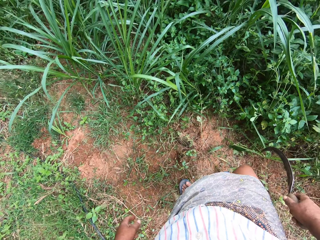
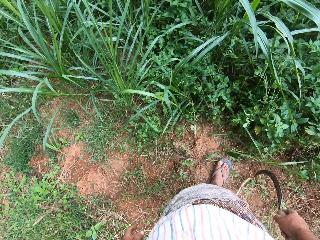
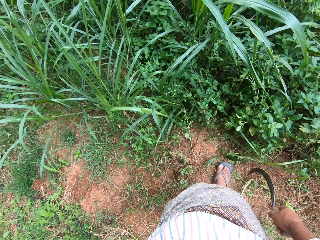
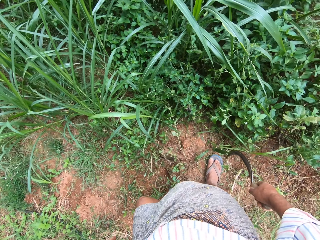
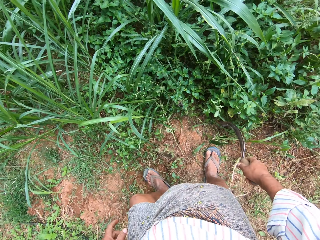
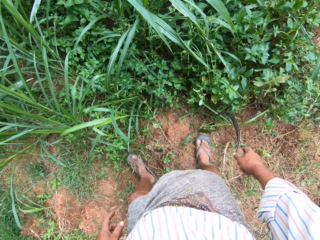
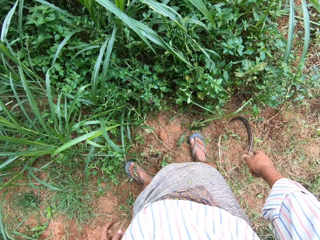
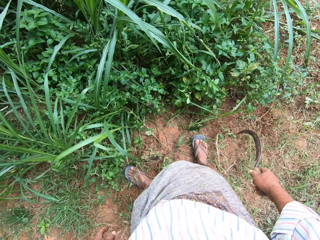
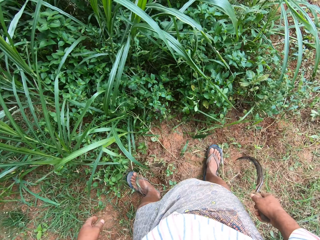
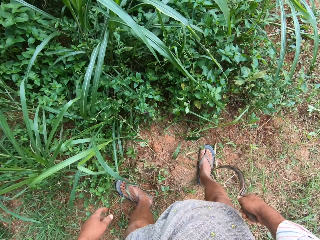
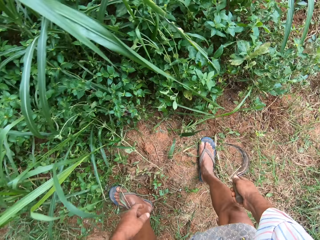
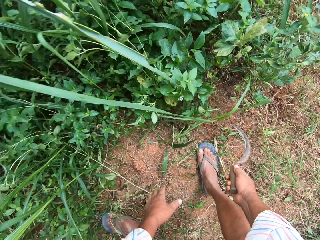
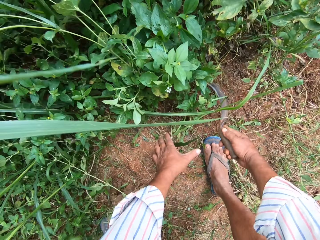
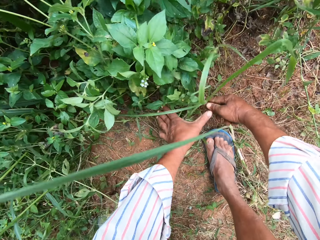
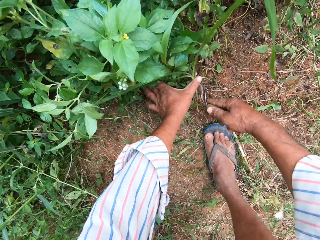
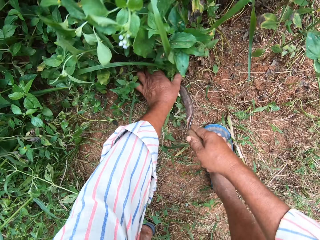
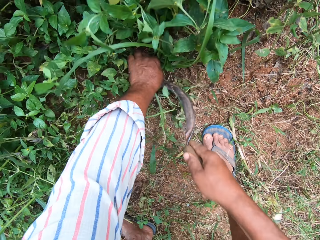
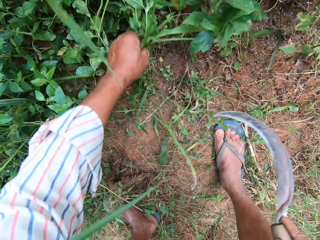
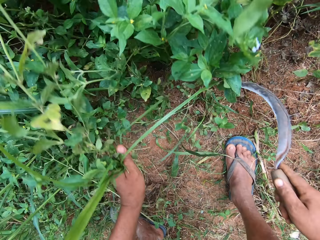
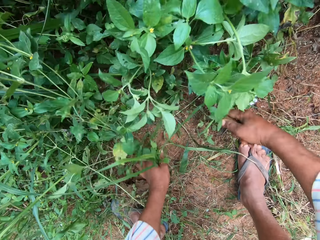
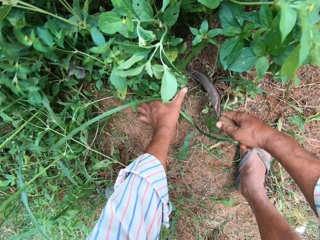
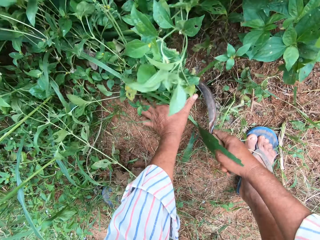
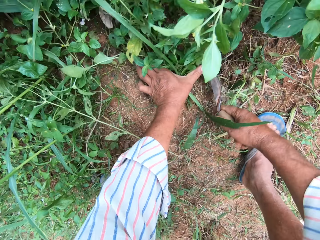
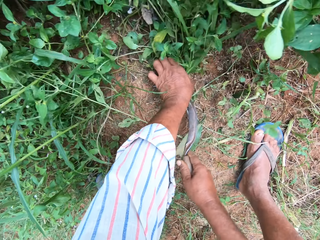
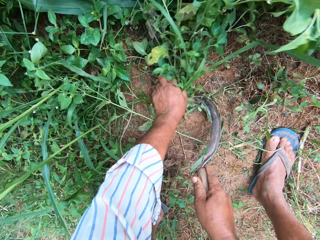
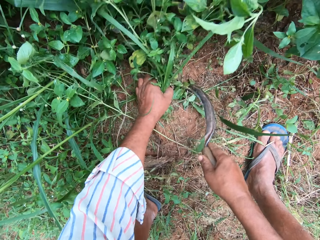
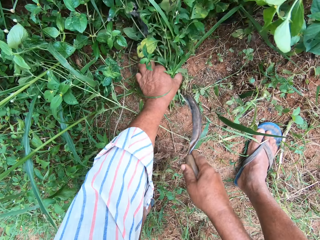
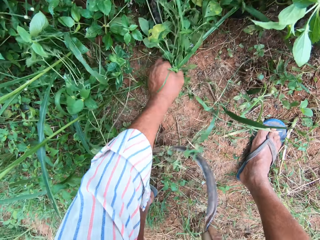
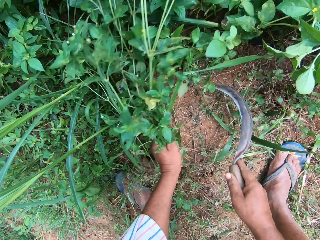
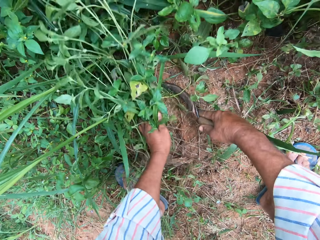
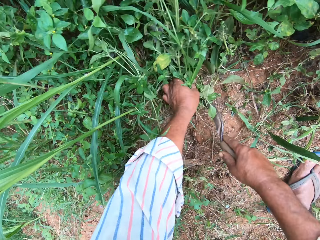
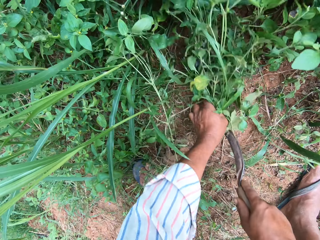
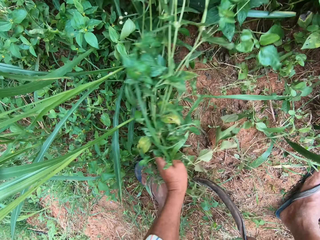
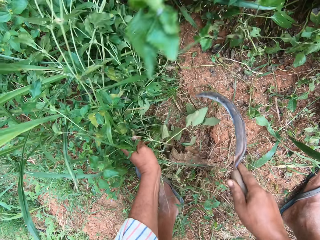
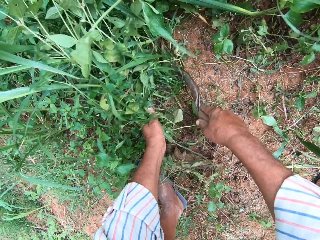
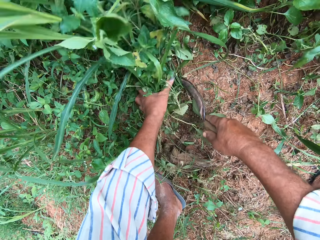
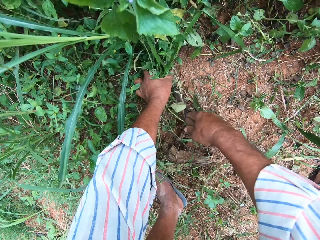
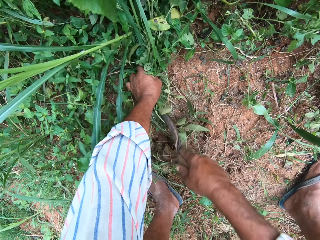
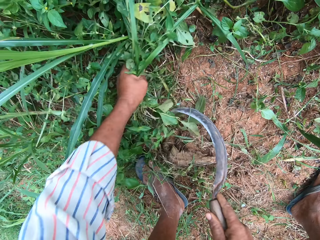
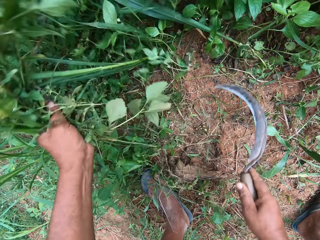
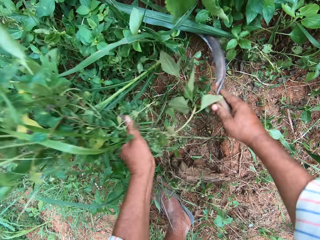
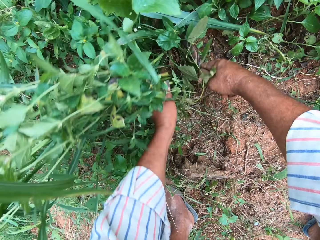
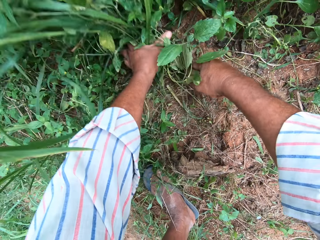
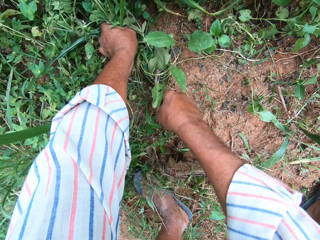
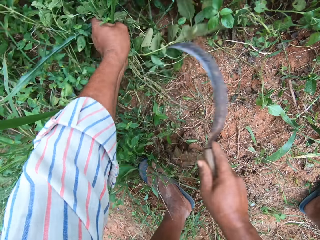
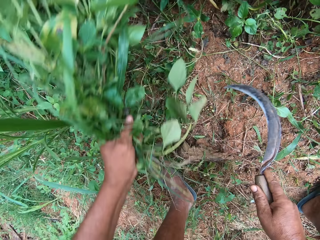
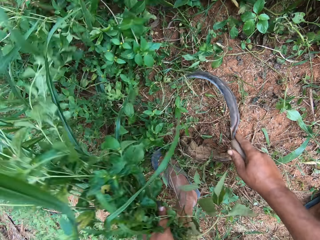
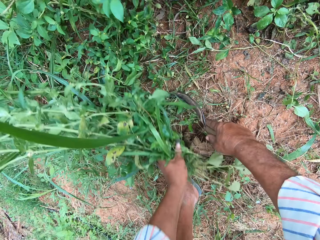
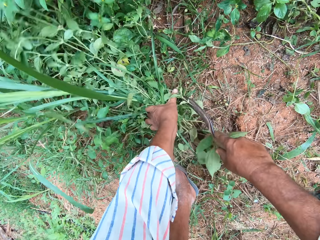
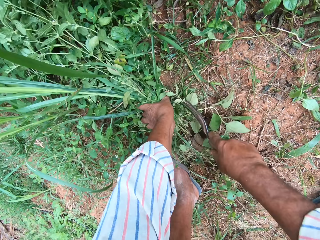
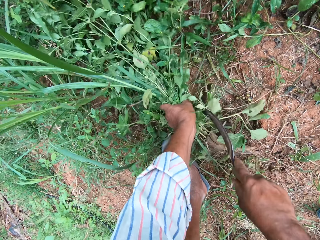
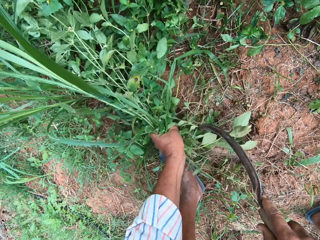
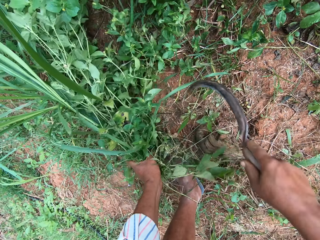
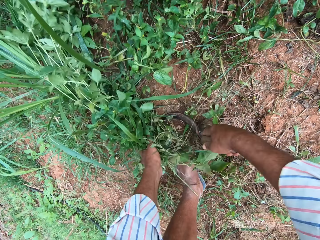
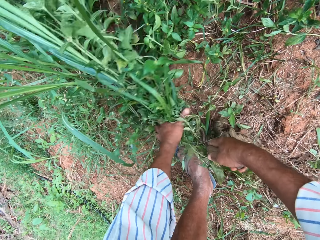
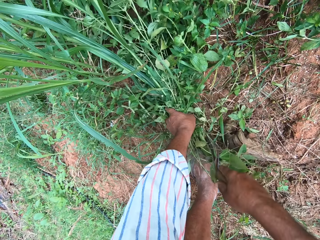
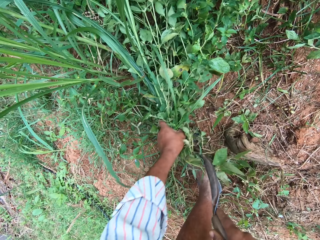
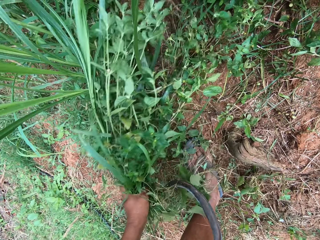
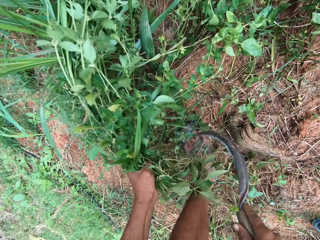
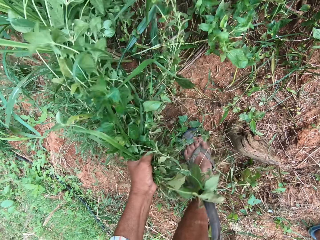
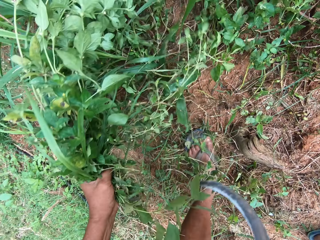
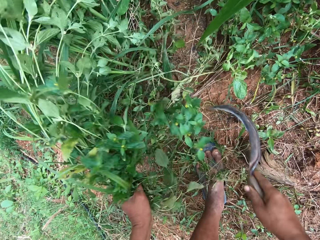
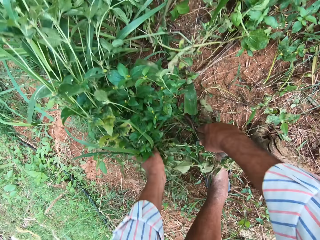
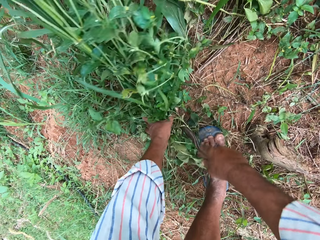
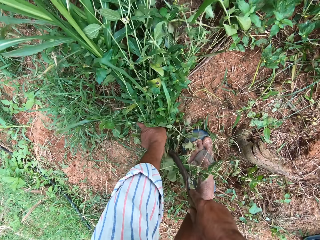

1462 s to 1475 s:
The camera wearer moves forward. They grab grasses. They cut the grasses. They cut the grasses repeatedly.

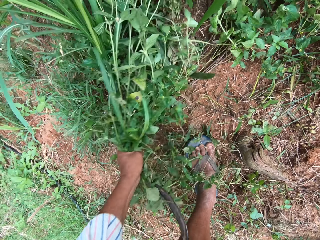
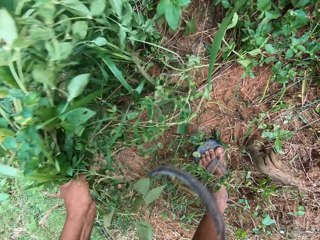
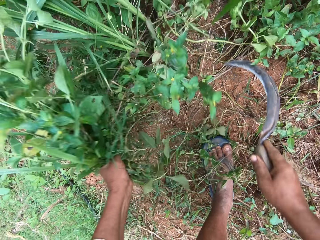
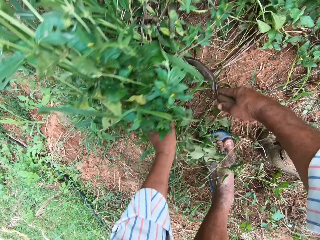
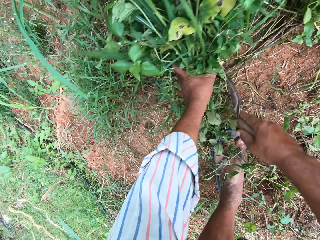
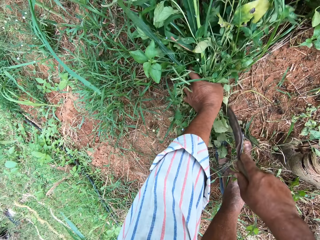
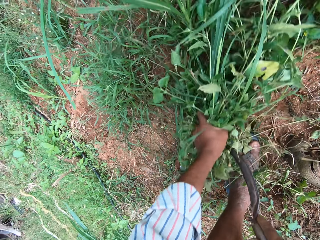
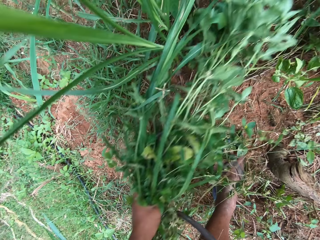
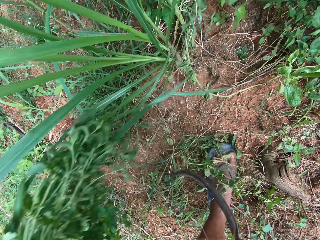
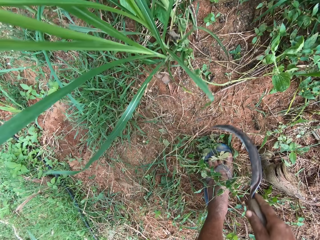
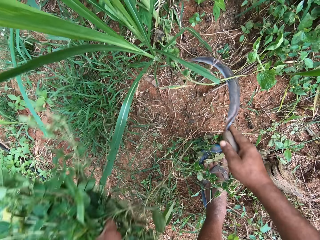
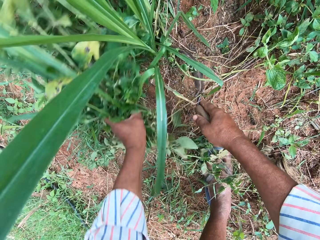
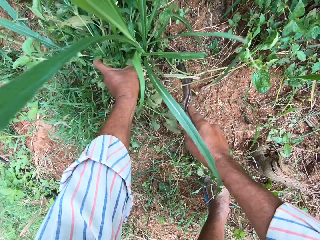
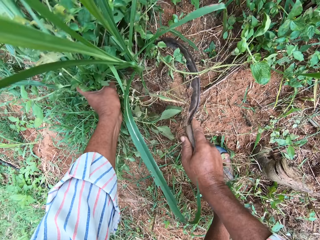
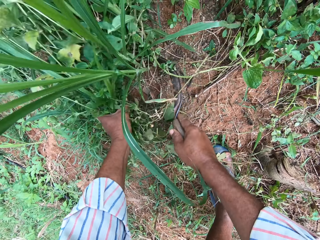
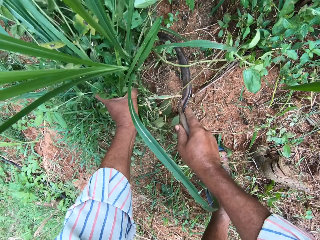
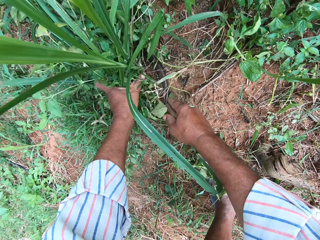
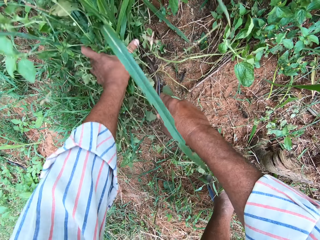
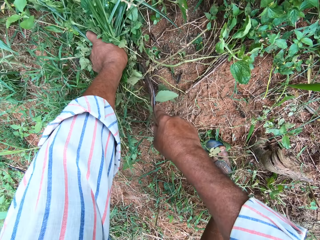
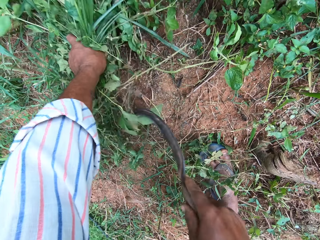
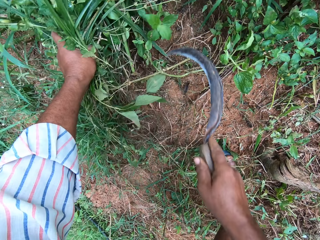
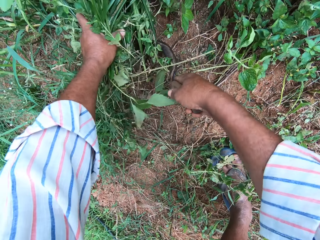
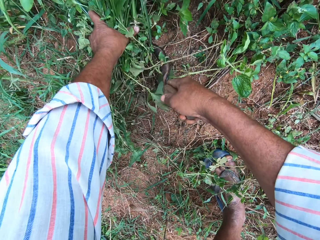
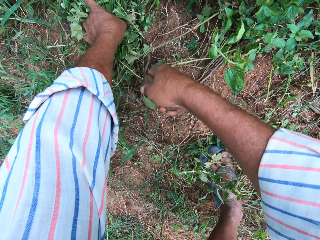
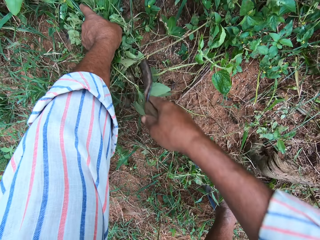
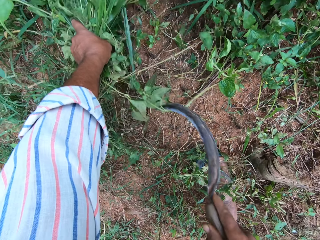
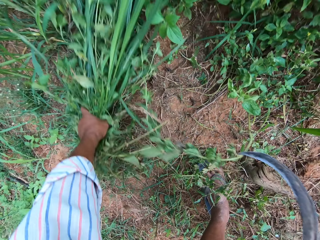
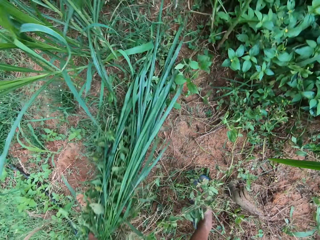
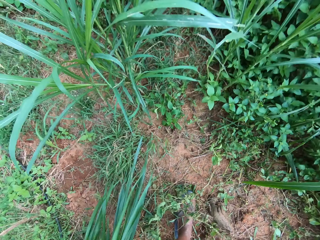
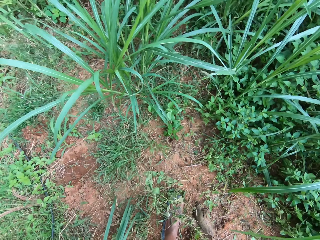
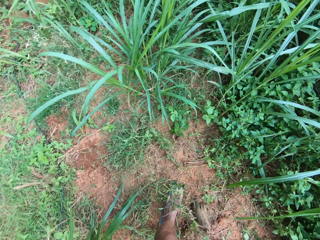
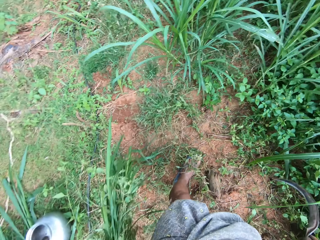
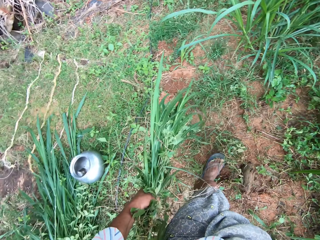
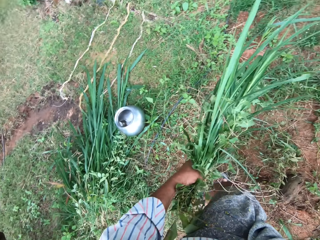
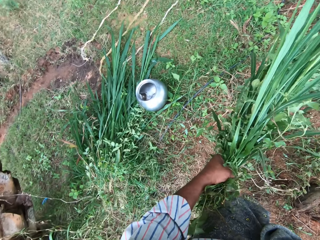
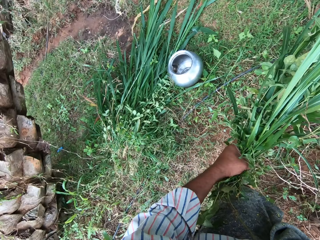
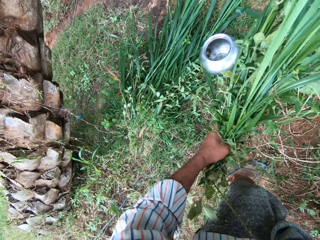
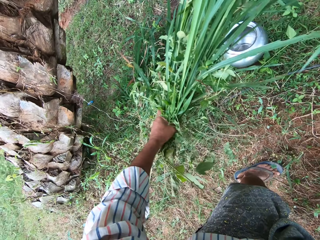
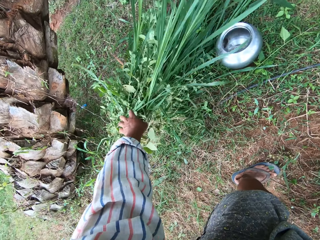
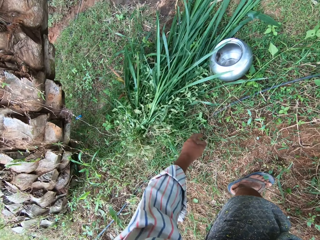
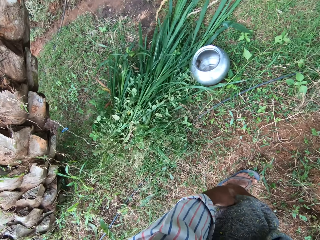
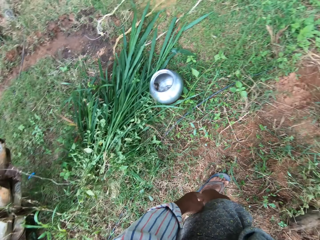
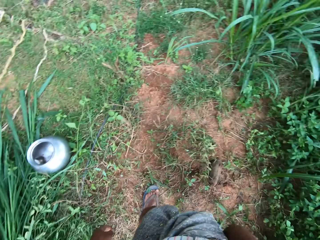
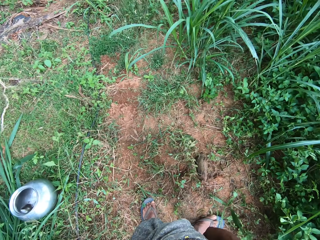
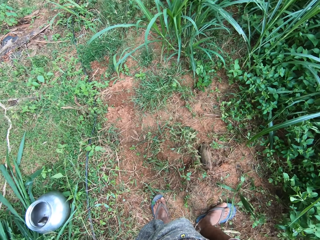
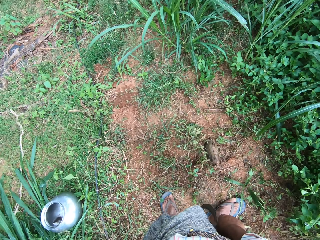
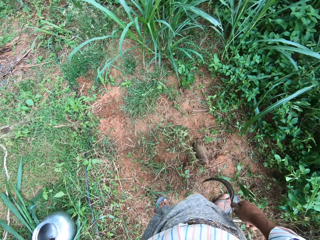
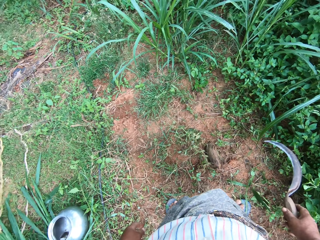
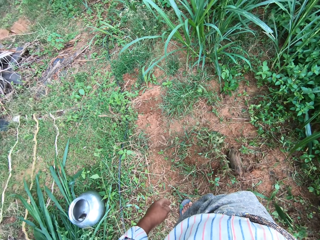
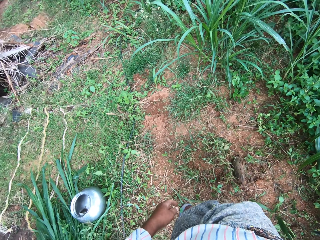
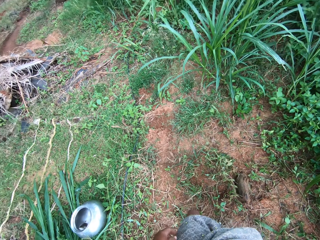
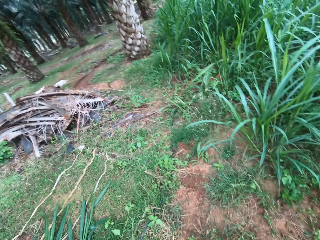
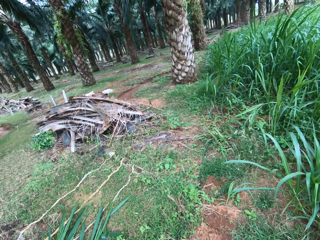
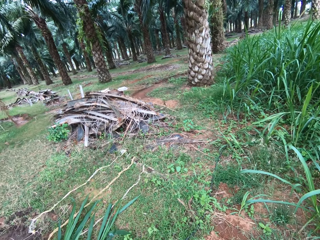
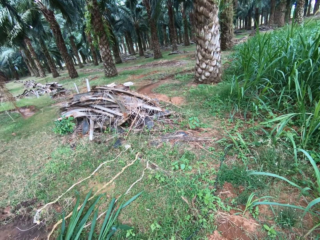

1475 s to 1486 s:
The camera wearer cuts grasses. They cut the grasses repeatedly. They drop the grass on the ground.
